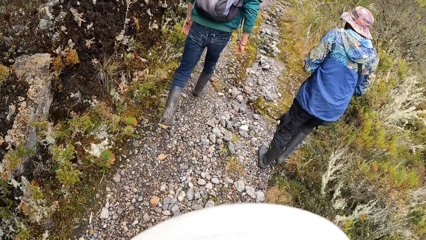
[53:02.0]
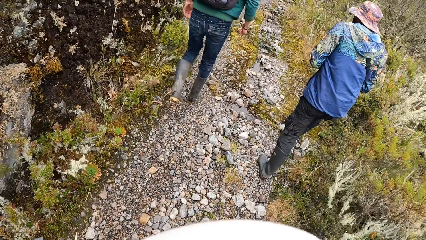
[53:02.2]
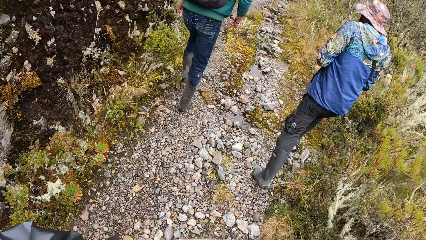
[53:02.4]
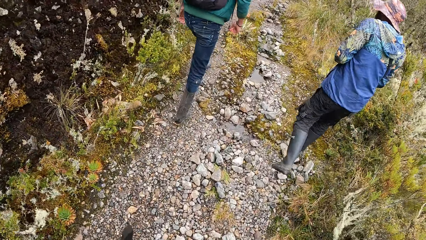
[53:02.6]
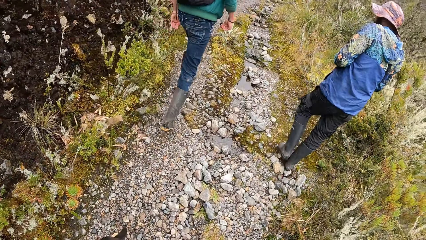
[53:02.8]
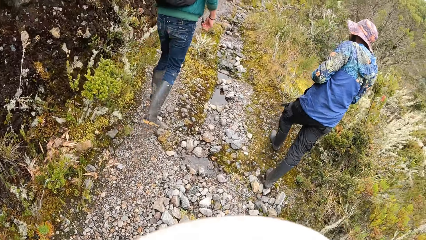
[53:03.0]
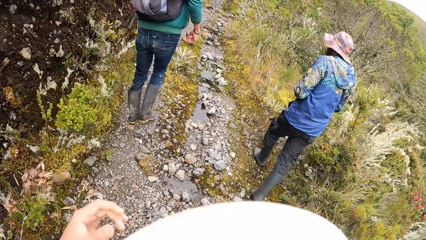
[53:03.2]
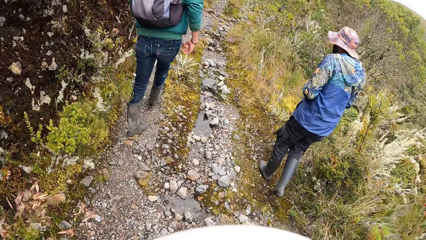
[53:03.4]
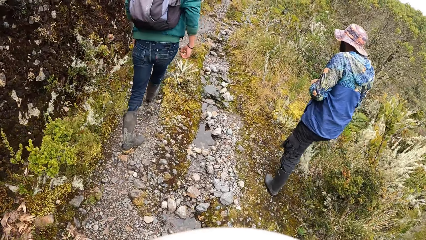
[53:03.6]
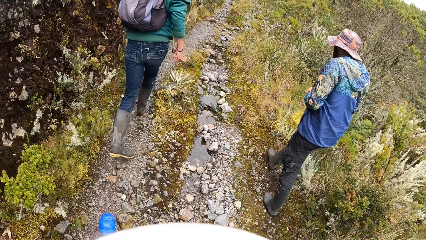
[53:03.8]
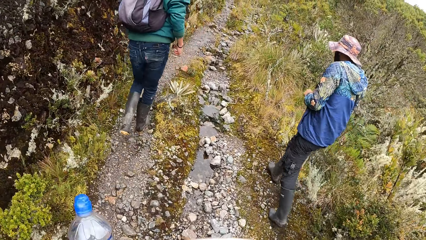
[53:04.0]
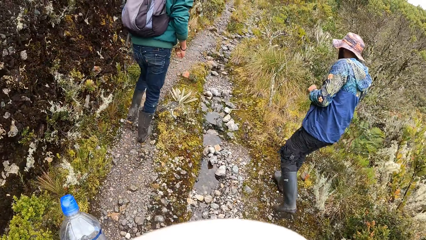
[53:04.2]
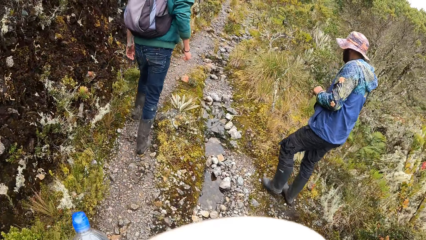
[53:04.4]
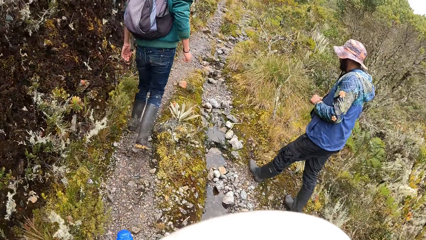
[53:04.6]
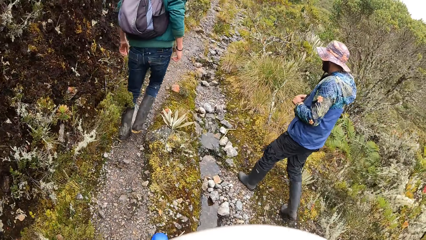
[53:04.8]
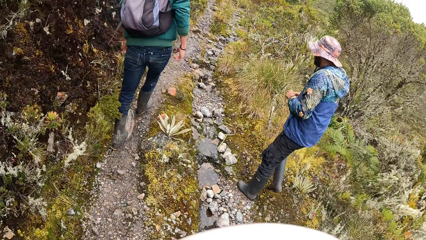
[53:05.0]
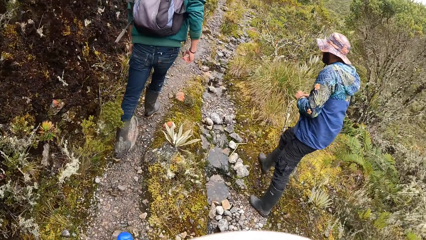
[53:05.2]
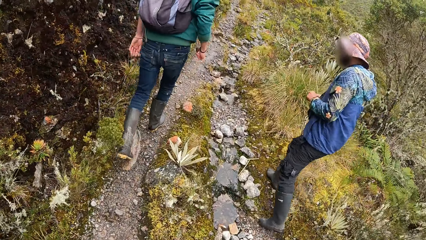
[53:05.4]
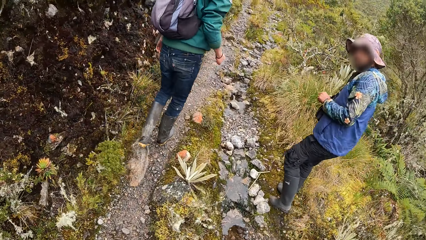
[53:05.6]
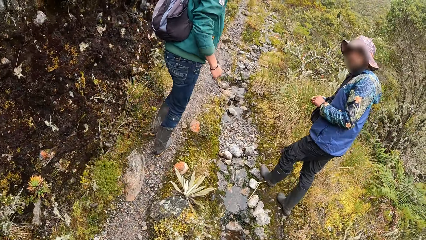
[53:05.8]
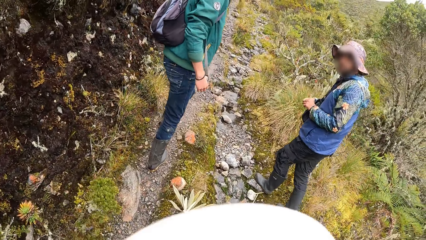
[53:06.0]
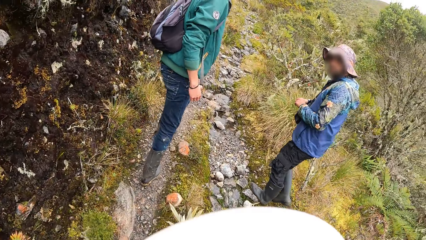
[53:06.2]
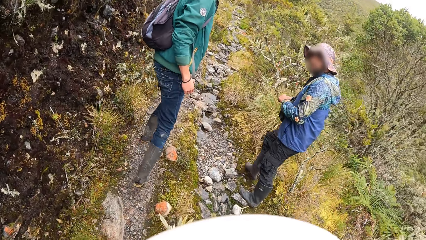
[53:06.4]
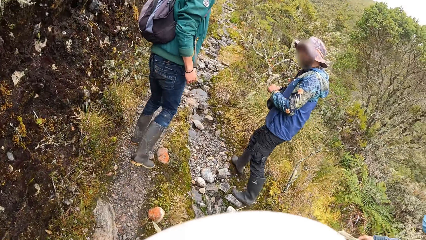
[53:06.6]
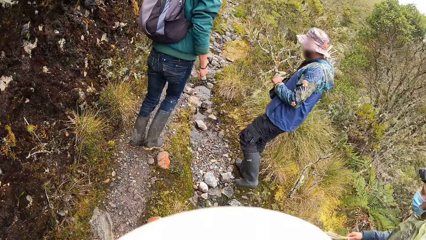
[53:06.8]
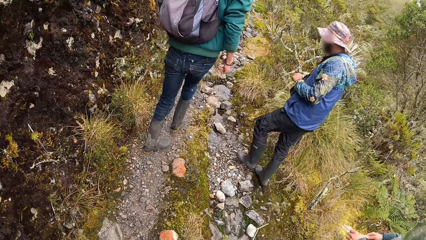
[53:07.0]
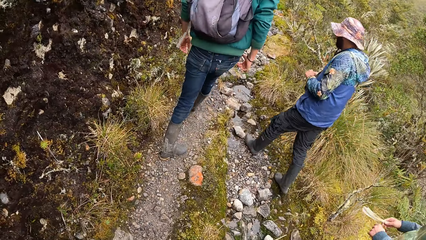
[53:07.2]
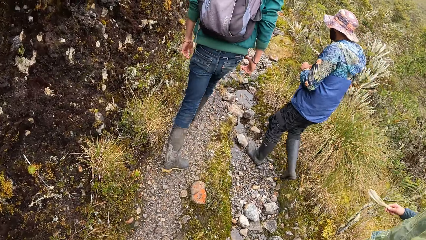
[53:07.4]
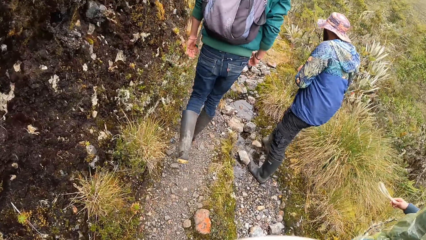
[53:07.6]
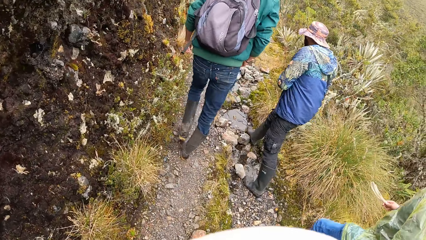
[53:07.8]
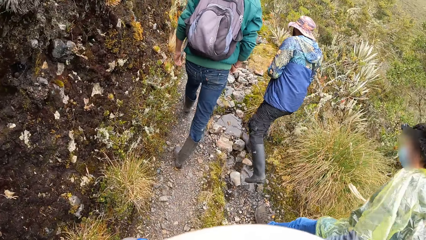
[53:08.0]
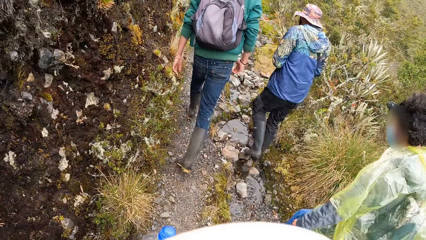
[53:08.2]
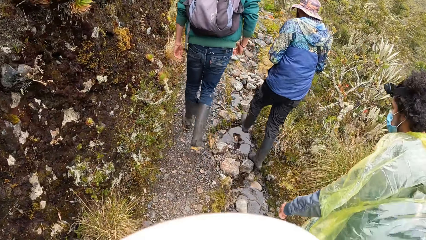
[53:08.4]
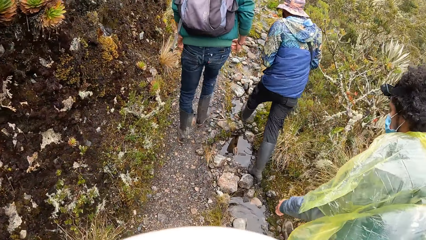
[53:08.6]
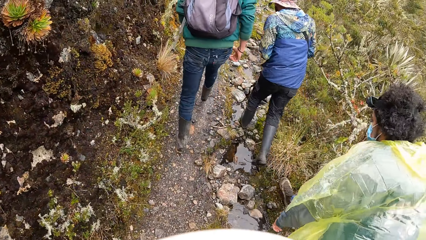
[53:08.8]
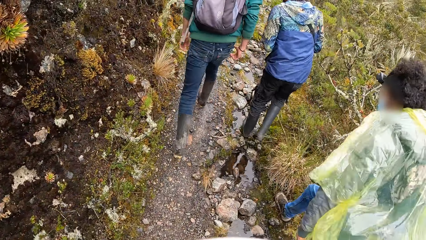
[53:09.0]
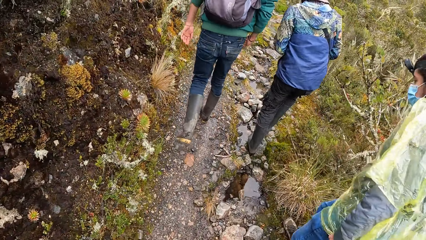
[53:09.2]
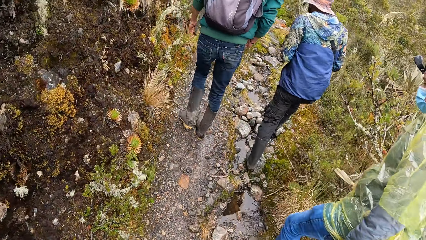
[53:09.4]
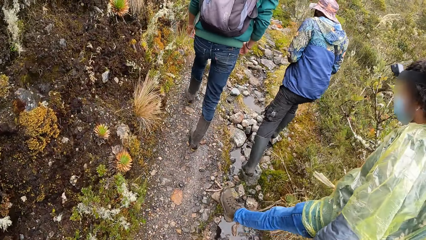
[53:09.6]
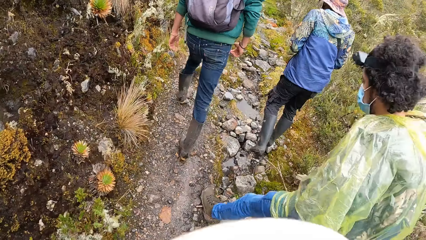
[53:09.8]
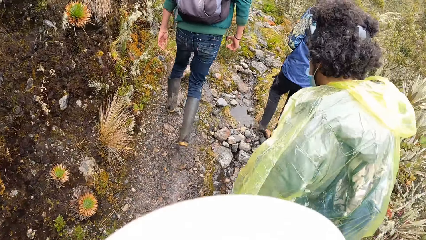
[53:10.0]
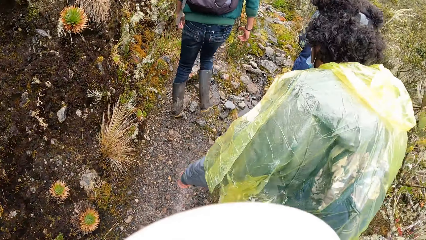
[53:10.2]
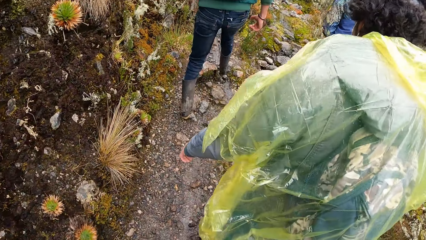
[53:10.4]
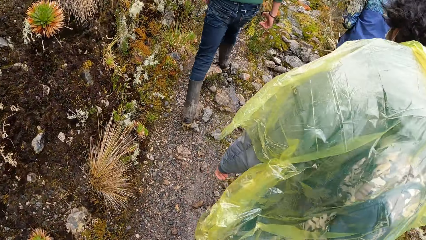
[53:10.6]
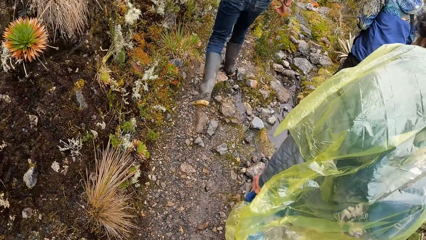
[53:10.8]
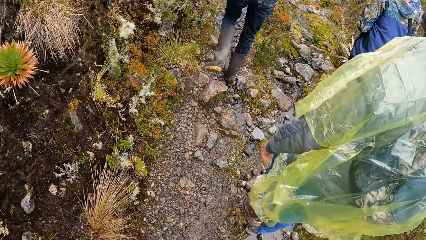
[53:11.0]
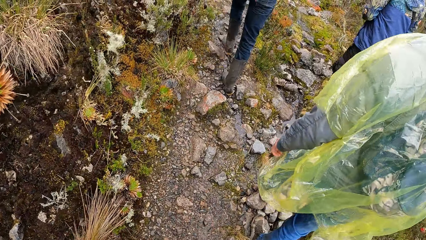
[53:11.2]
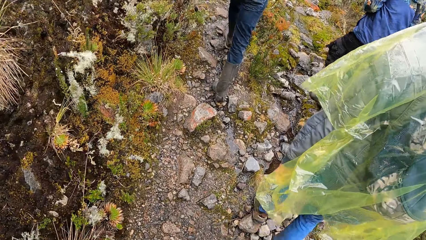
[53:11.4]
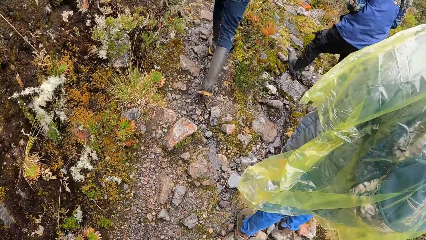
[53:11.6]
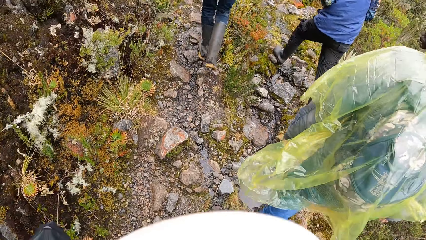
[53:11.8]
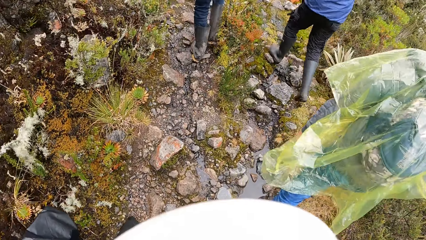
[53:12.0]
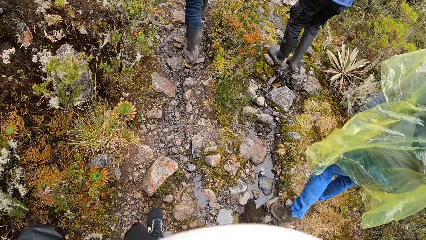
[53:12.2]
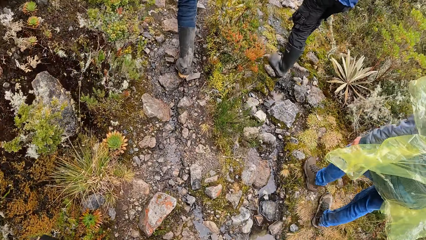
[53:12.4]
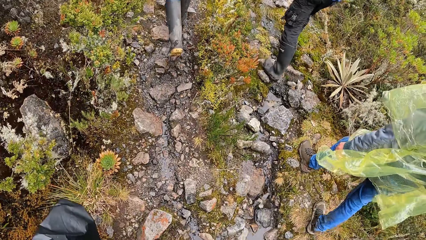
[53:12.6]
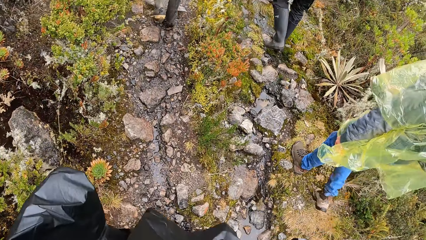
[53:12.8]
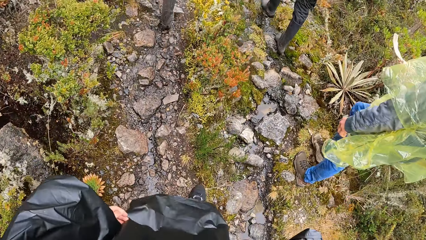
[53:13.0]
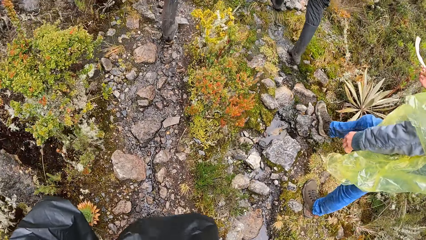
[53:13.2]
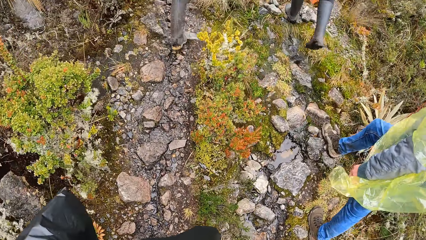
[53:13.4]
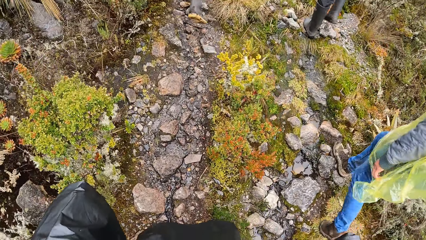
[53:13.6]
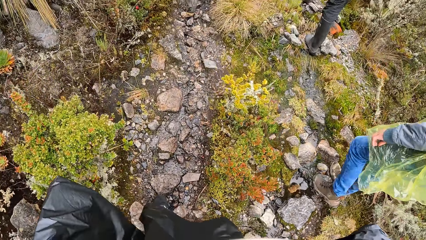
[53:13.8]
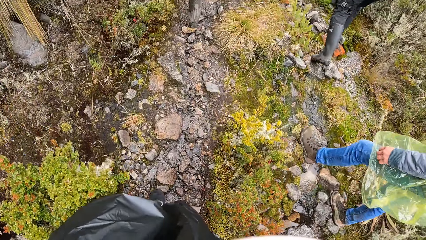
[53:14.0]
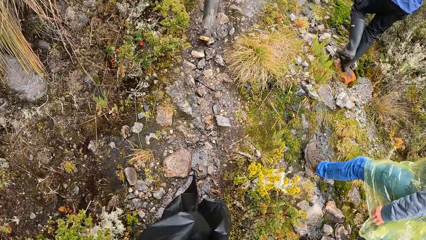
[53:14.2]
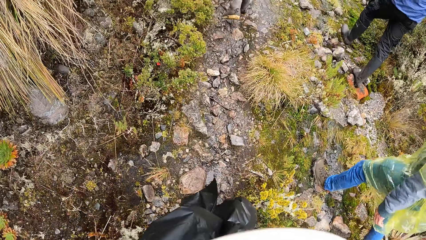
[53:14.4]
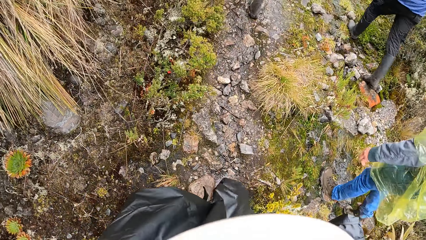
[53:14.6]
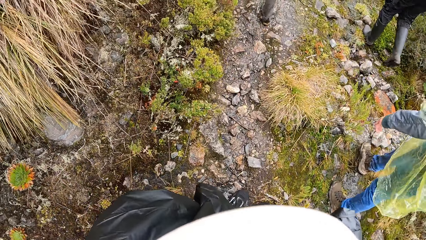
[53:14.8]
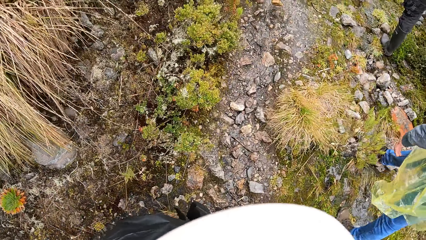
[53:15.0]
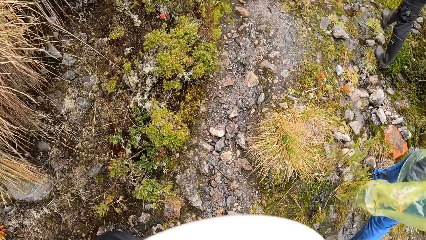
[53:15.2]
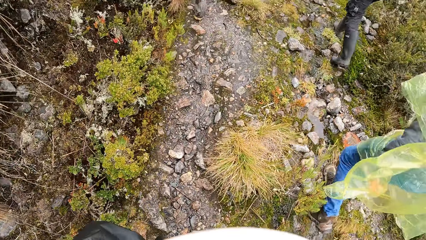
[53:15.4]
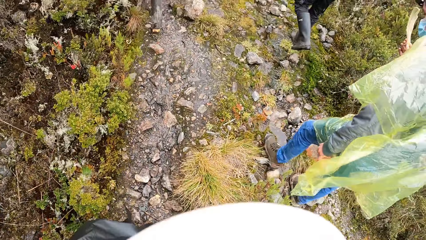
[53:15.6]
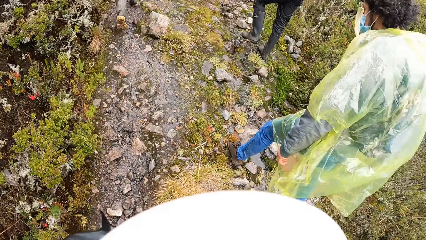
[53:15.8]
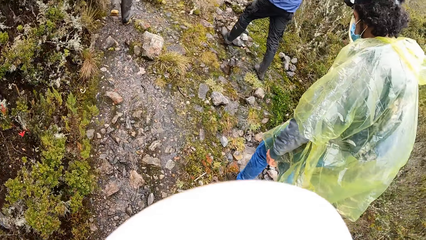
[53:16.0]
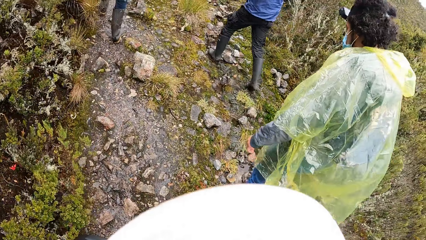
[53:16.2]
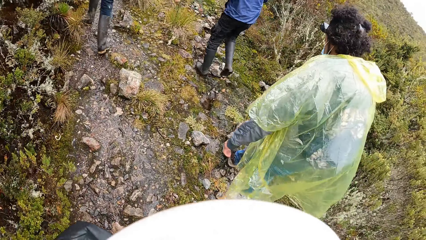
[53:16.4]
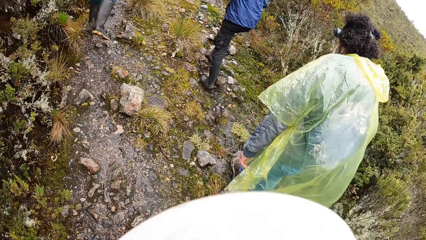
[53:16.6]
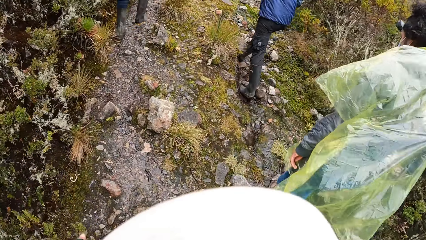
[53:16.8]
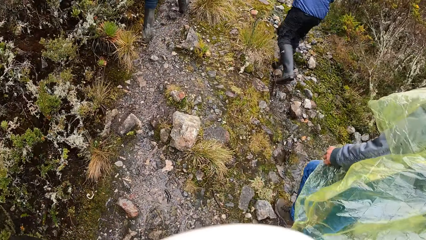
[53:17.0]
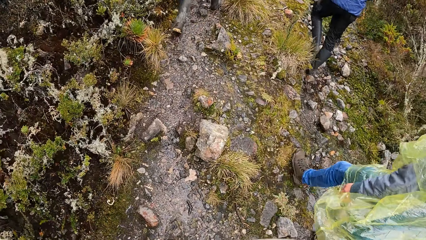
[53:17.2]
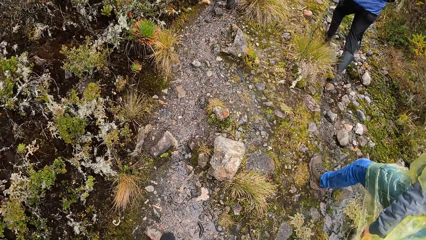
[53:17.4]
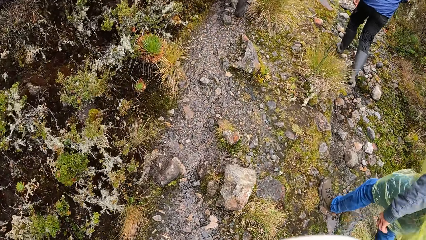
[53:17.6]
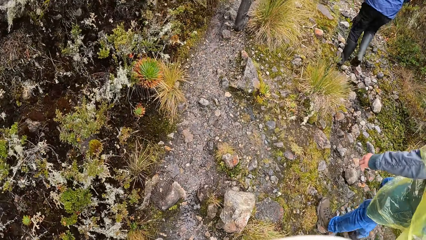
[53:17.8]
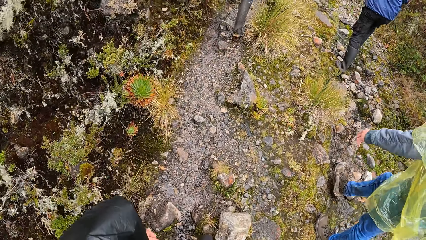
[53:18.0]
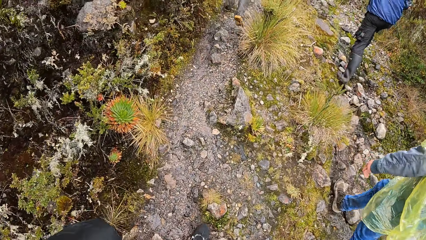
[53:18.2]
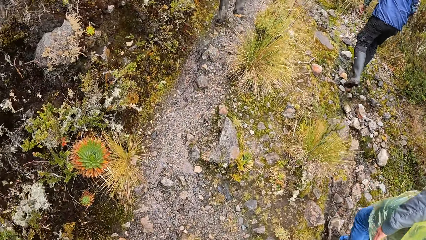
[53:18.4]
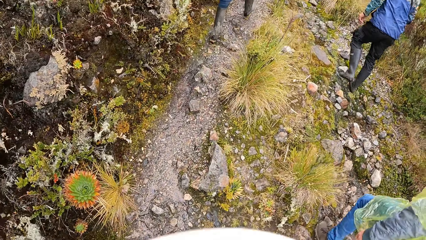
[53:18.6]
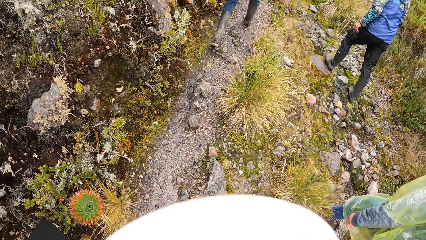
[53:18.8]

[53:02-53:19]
The camera wearer holds a bottle of water. They climb the mountain.
